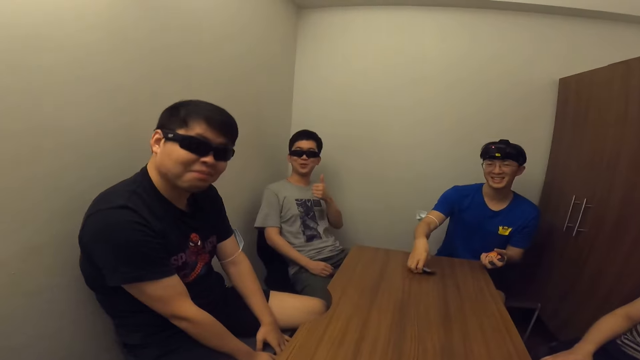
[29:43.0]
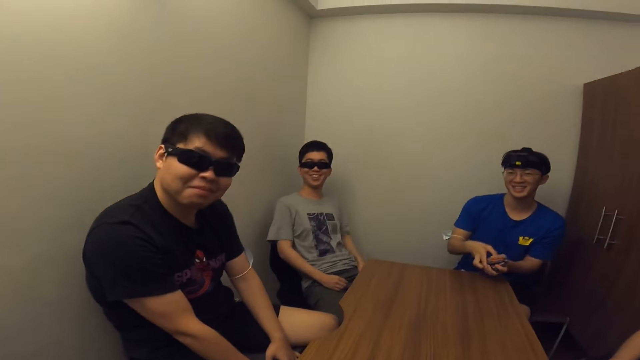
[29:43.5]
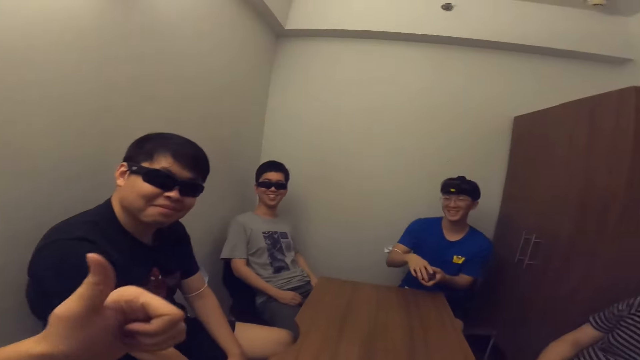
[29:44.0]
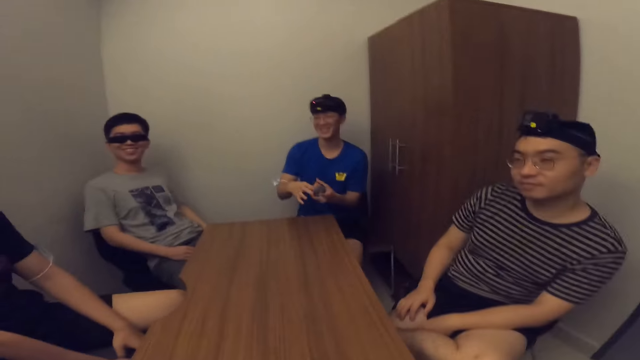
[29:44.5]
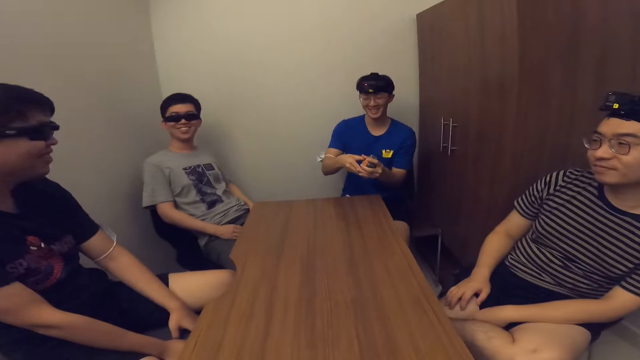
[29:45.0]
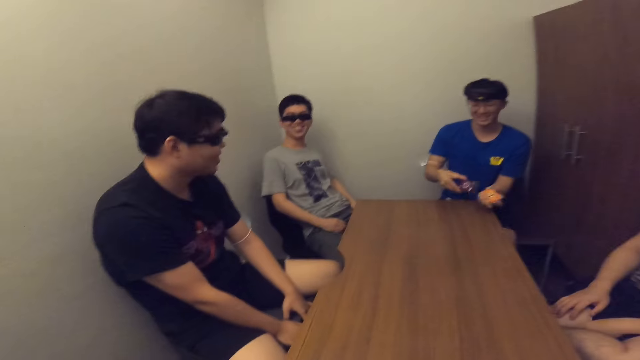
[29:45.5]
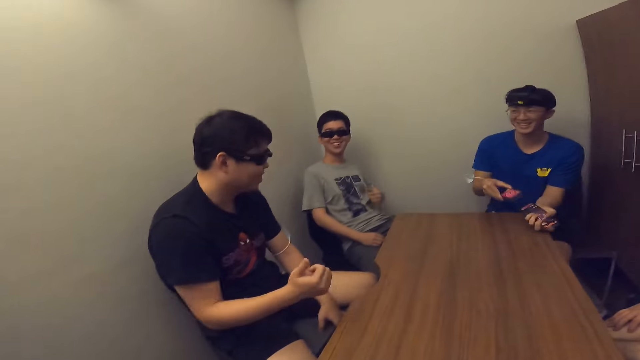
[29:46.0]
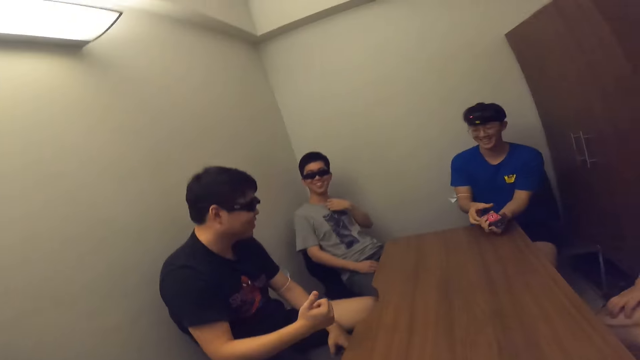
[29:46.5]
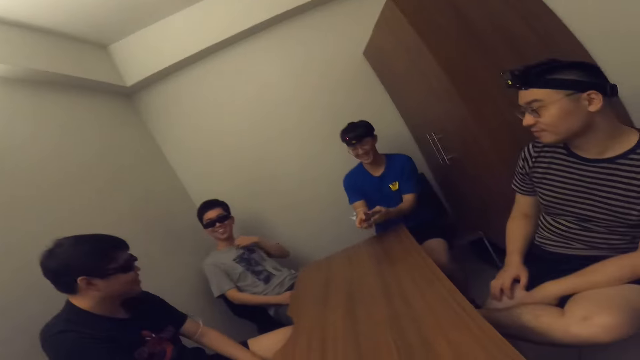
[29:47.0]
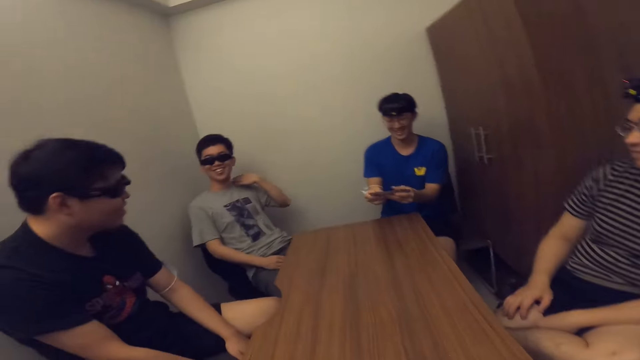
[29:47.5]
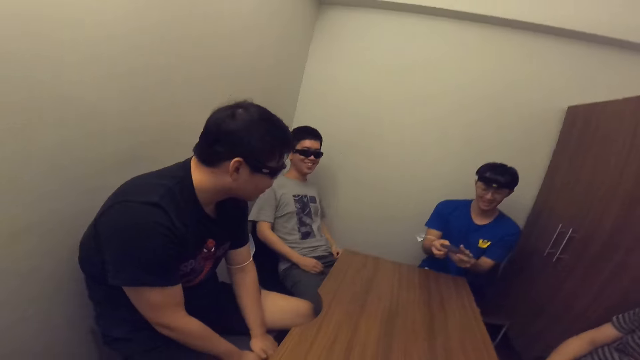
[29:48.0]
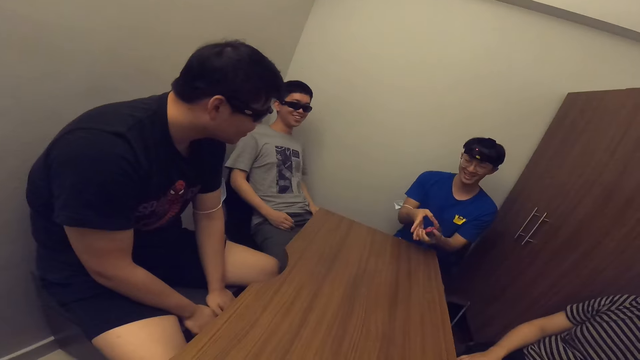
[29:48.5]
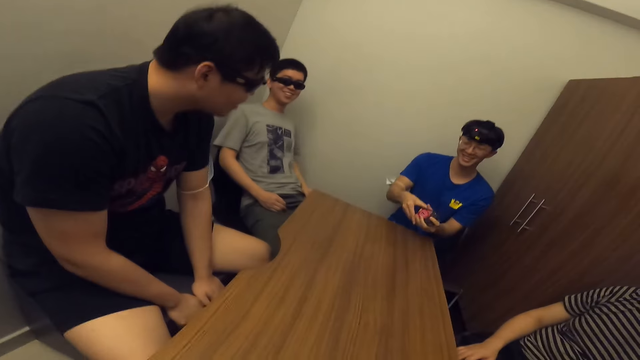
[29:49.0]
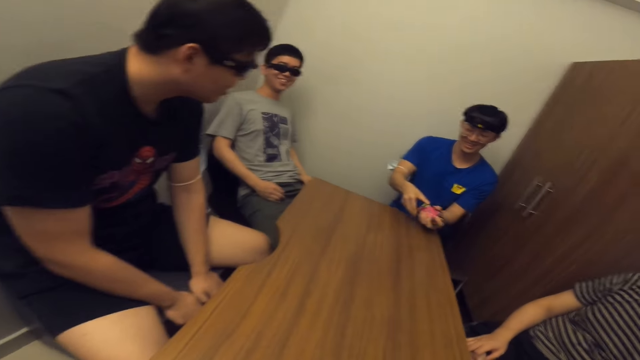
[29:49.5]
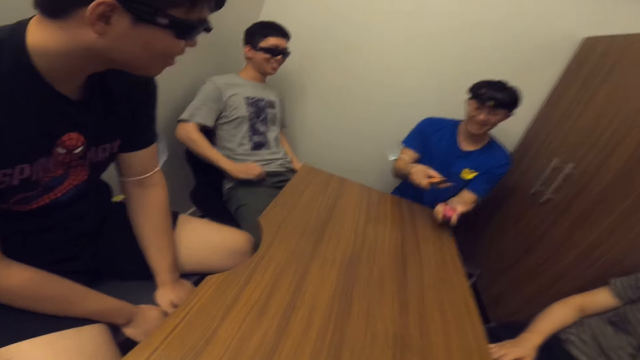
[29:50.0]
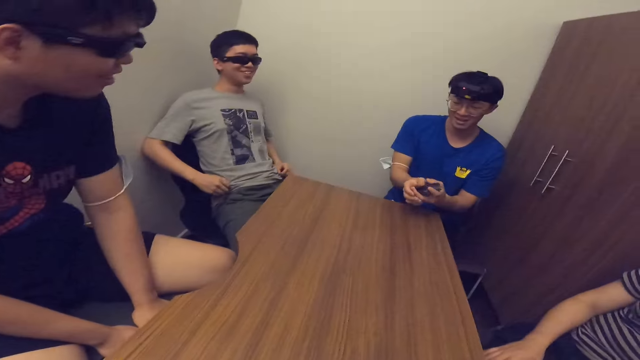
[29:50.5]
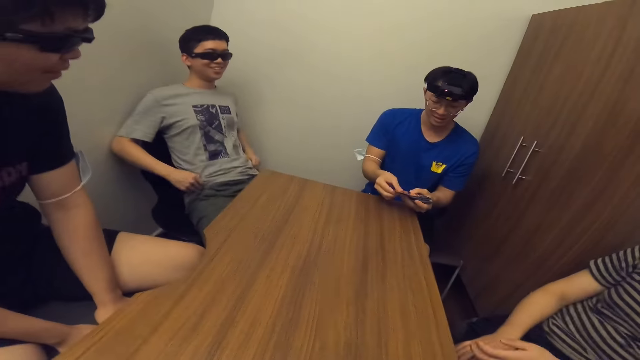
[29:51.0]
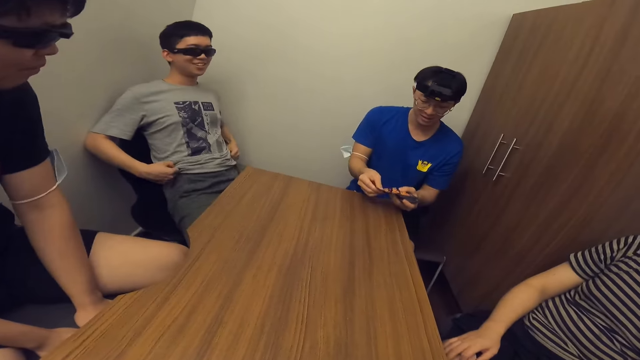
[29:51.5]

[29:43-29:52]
The camera wearer communicates with a man. Another man shuffles the cards with both hands.

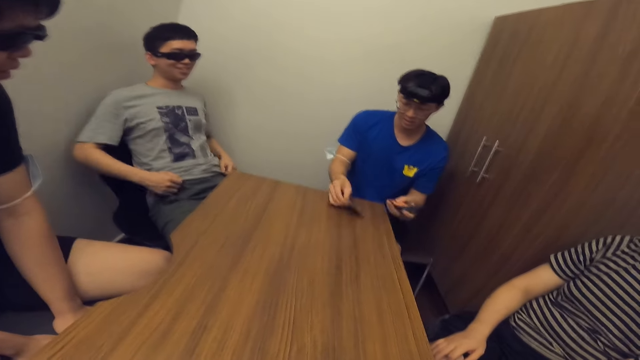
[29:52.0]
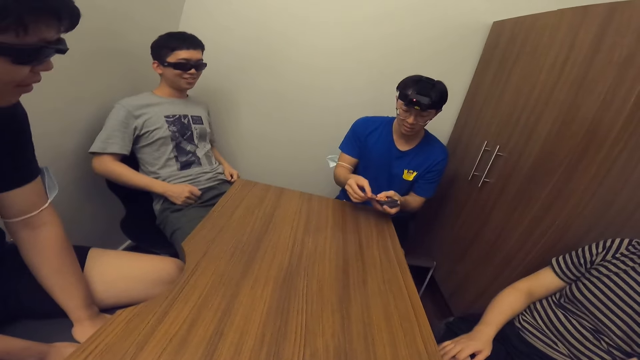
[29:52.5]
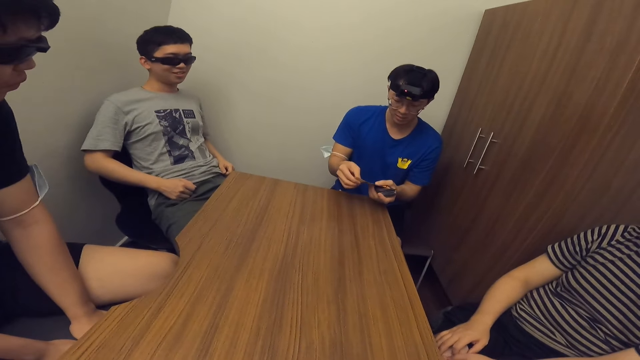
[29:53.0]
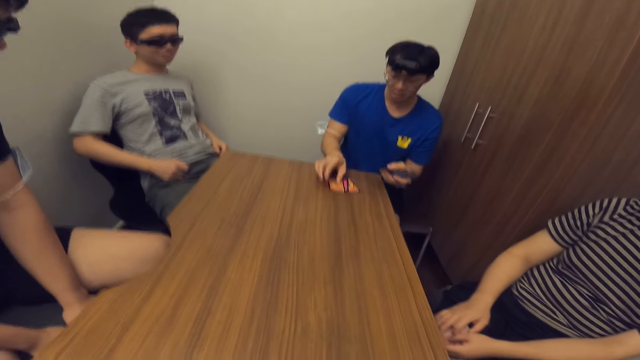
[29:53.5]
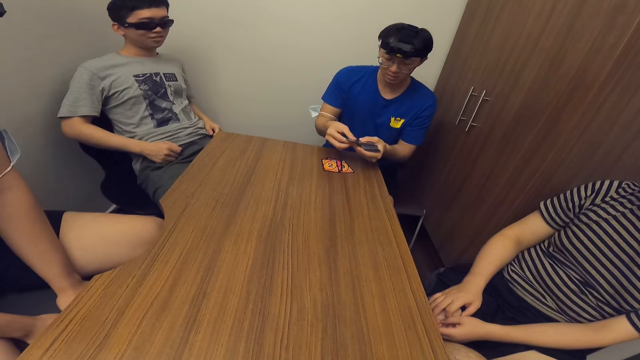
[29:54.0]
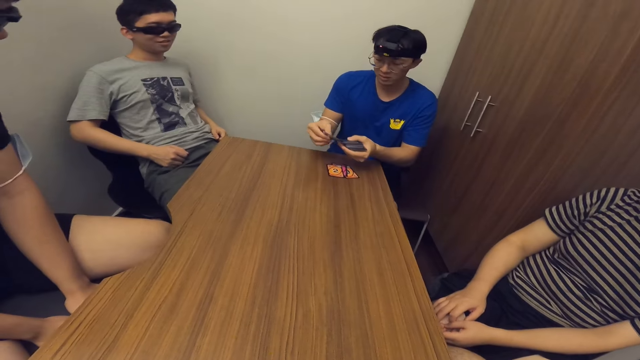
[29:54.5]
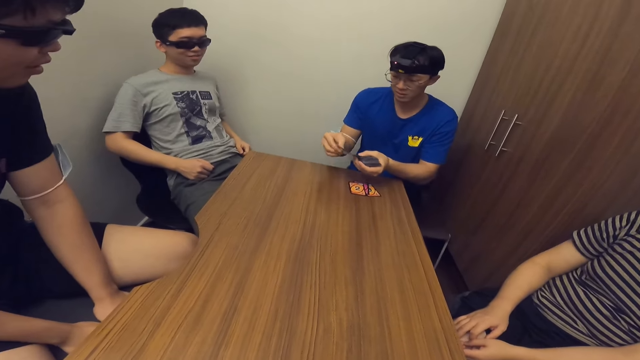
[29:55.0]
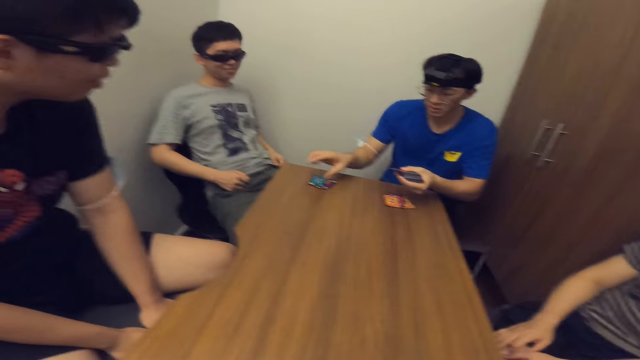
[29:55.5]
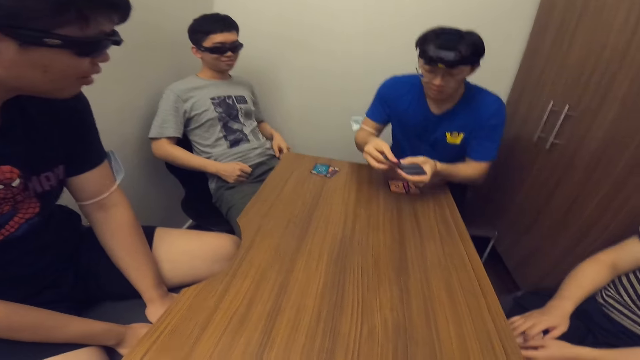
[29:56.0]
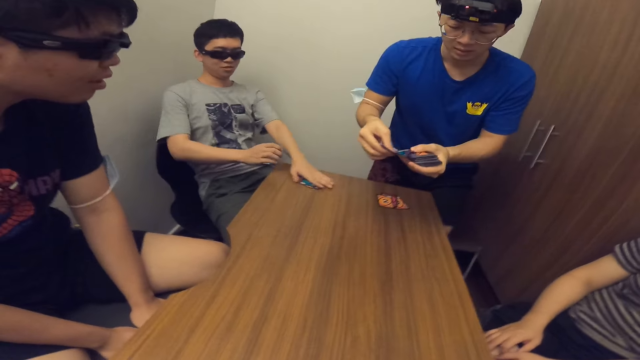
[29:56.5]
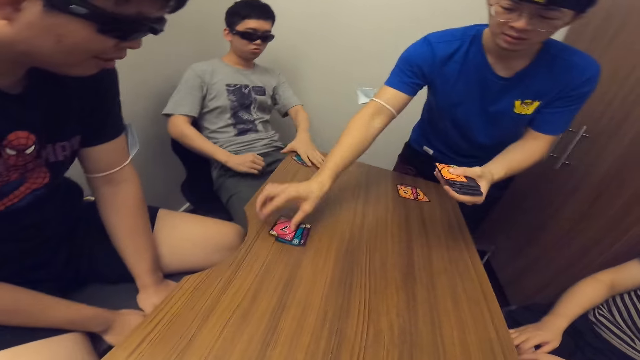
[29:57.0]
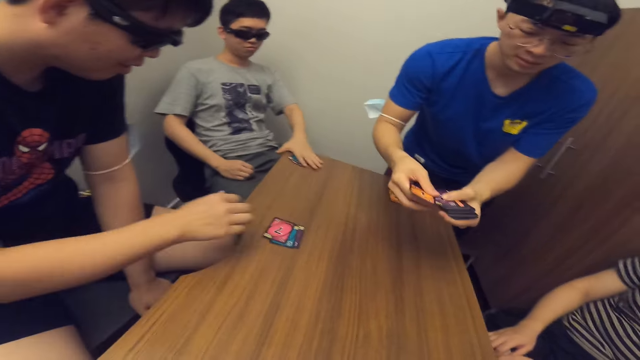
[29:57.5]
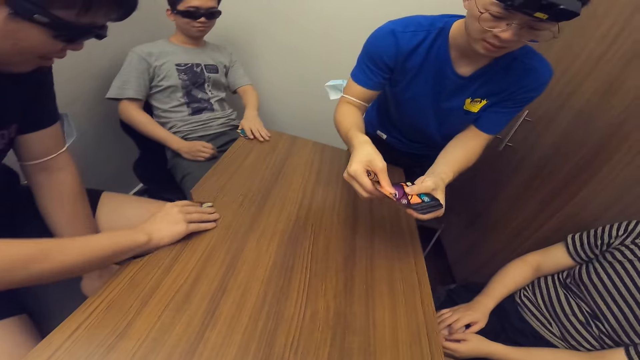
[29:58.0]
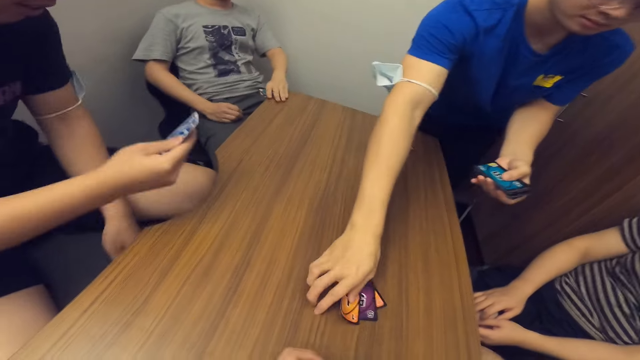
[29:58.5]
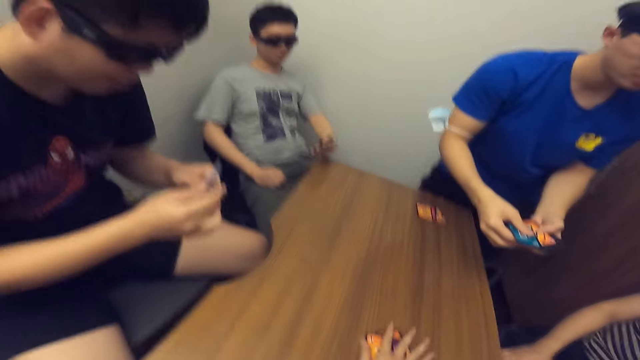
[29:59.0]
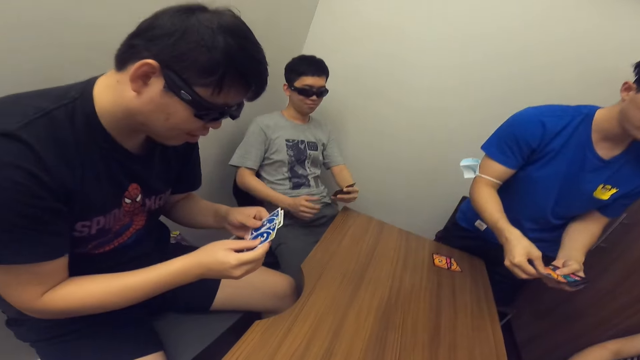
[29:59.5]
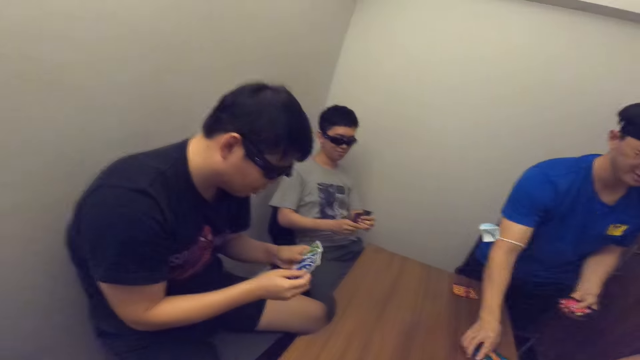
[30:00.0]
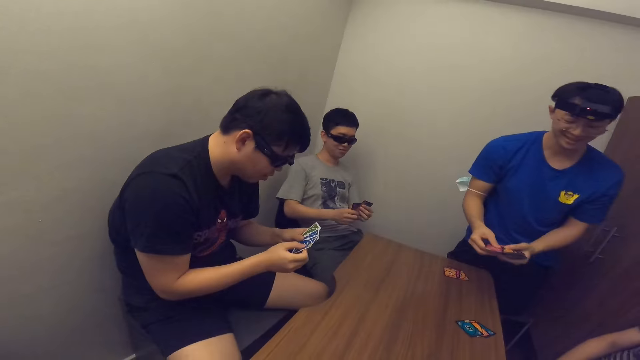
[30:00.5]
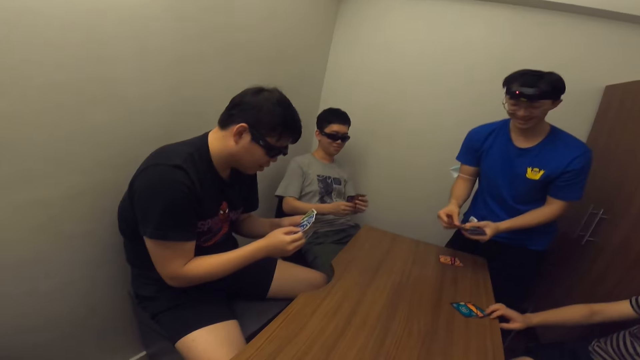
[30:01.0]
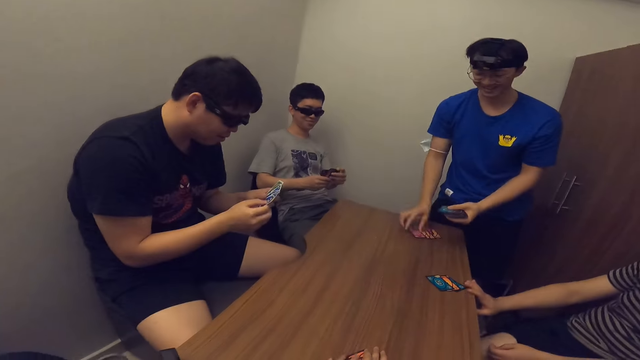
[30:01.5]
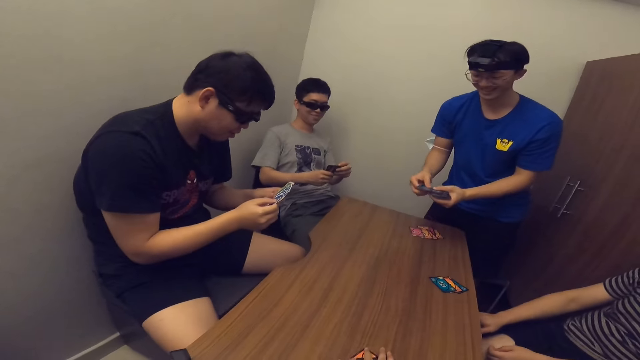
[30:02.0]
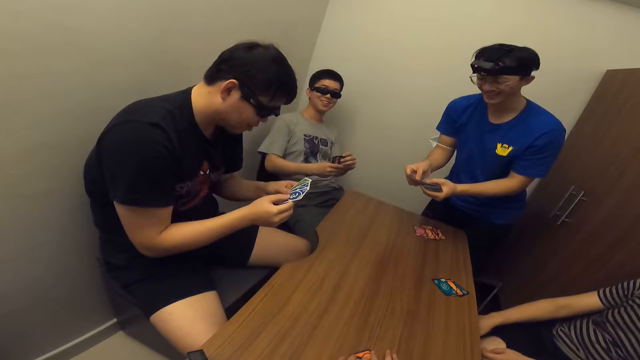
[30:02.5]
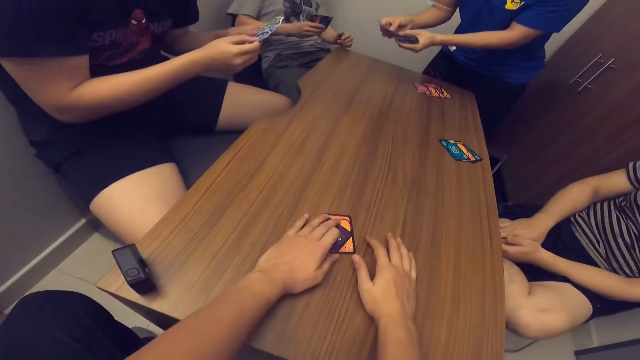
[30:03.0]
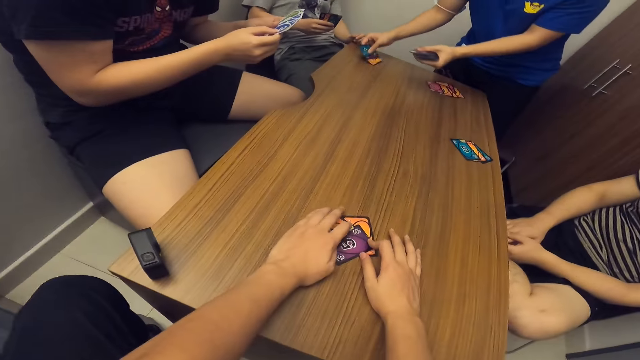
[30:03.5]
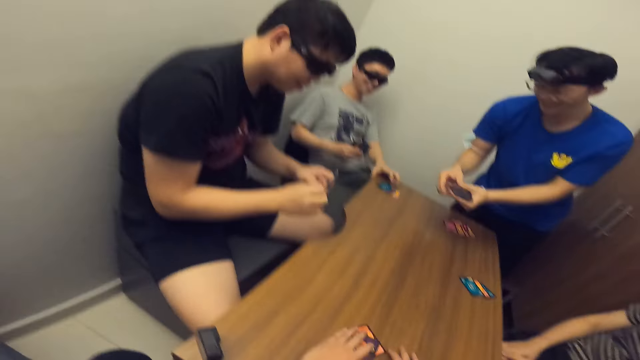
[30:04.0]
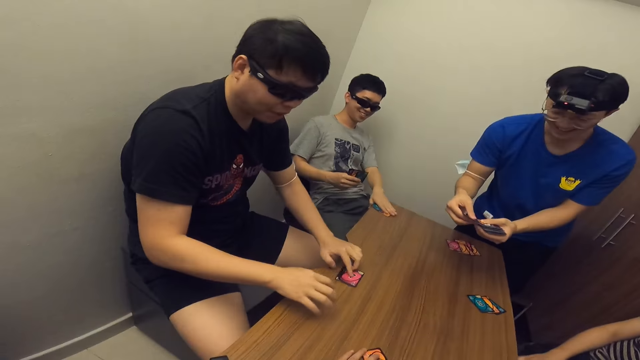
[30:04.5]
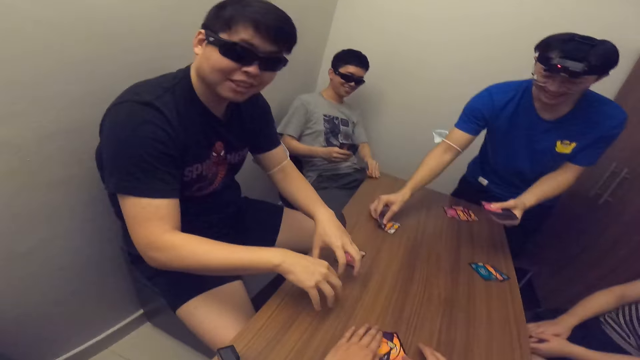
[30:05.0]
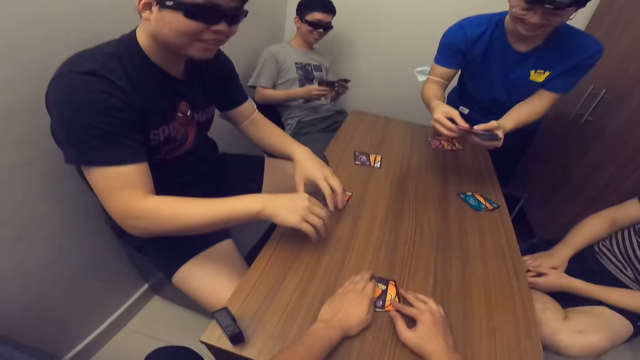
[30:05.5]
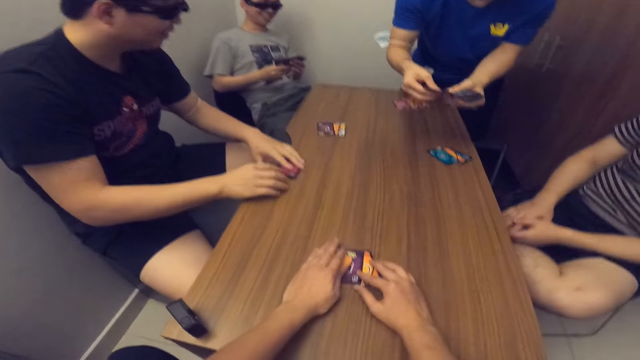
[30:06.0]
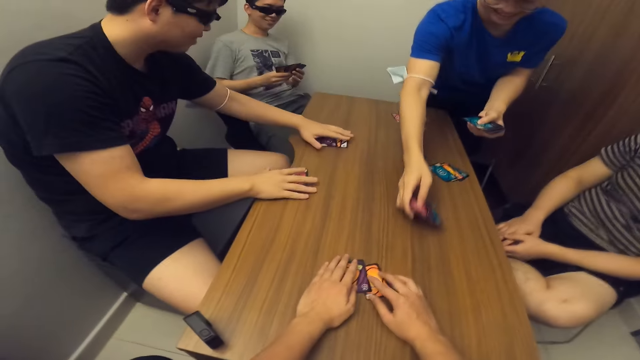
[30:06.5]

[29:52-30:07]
A man shares the cards on the table with both hands. Another man picks his cards from the table with his left hand. A third man picks his cards from the table with his right hand. The camera wearer picks his cards from the table with his right hand. A fourth man places his right hand on the table. The first man shares the cards on the table with both hands. The camera wearer places both hands on the table. The second man picks his cards from the table with his left hand.
